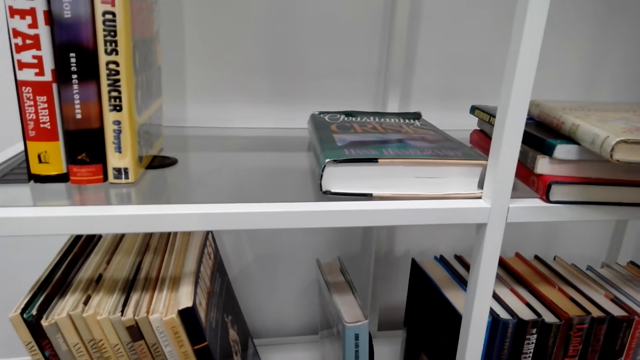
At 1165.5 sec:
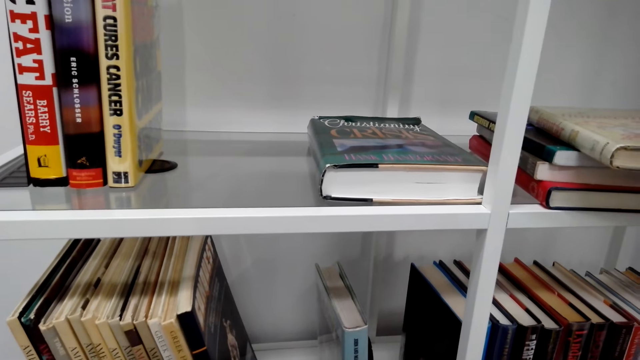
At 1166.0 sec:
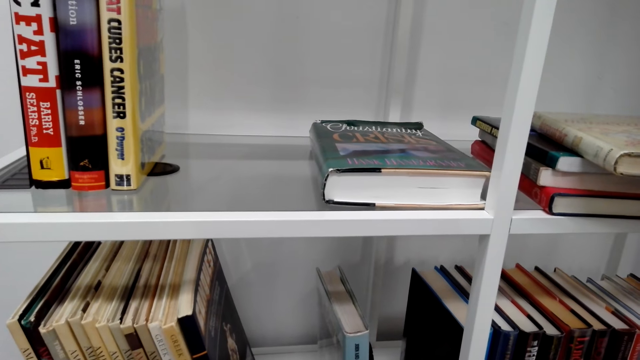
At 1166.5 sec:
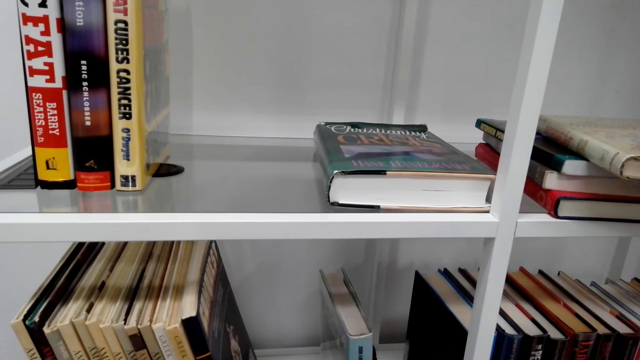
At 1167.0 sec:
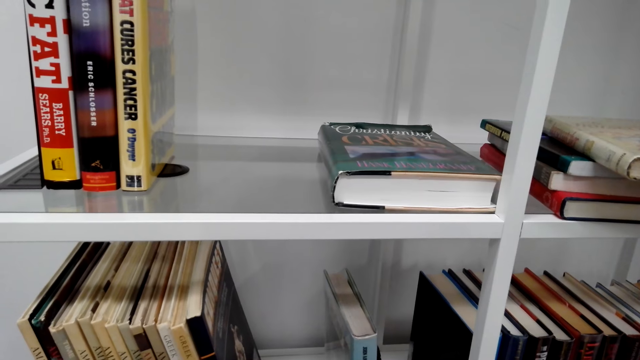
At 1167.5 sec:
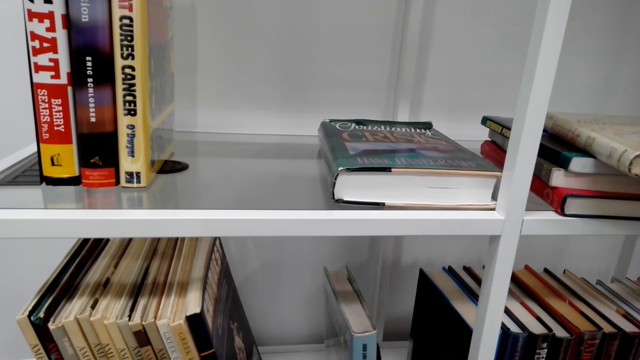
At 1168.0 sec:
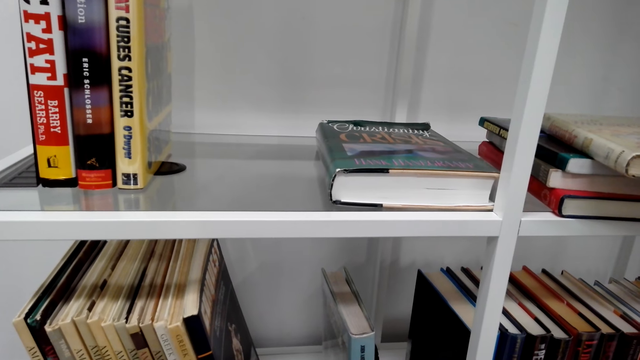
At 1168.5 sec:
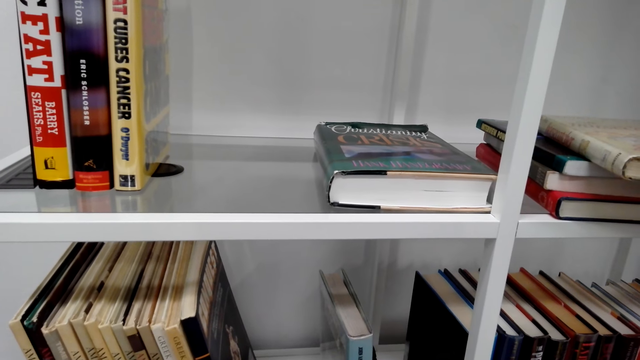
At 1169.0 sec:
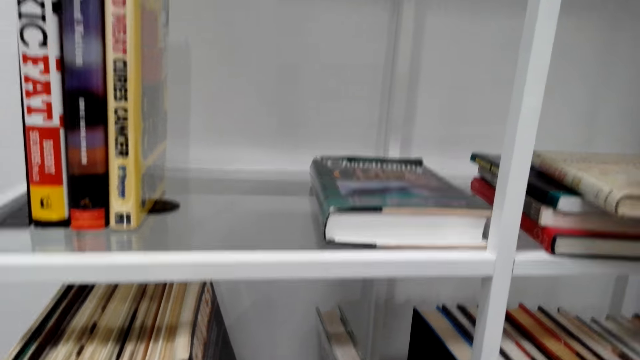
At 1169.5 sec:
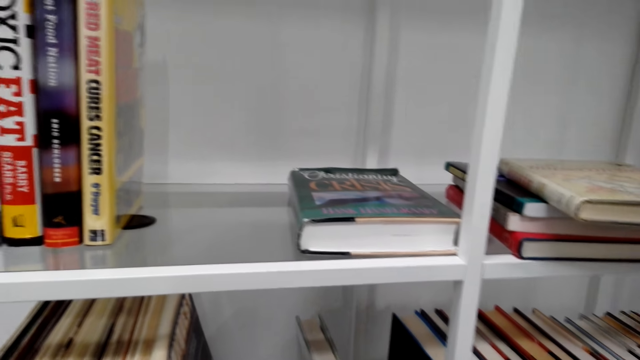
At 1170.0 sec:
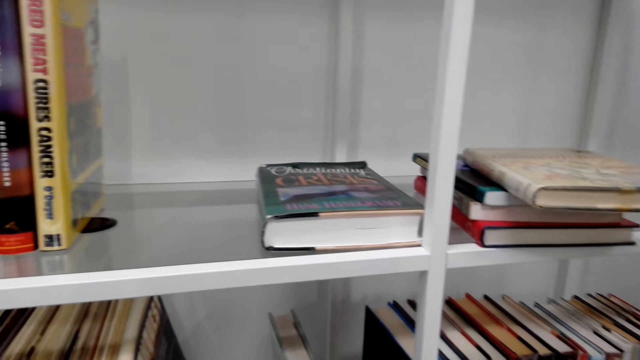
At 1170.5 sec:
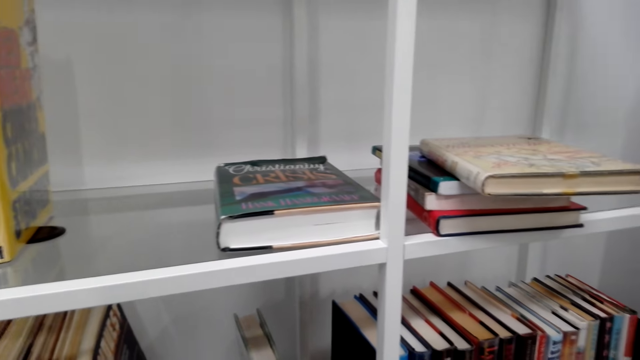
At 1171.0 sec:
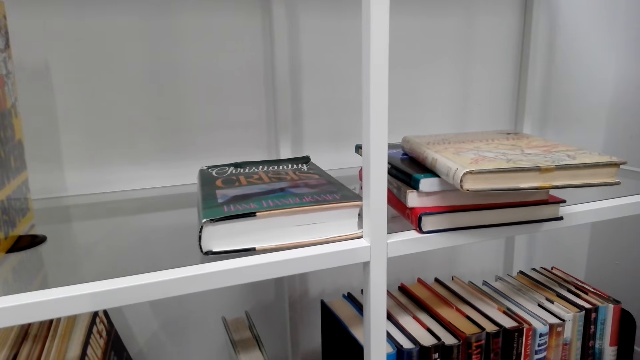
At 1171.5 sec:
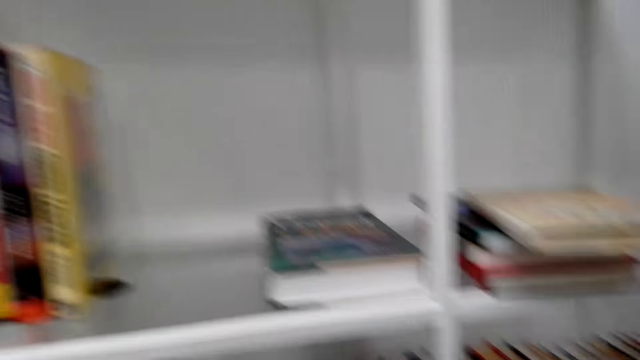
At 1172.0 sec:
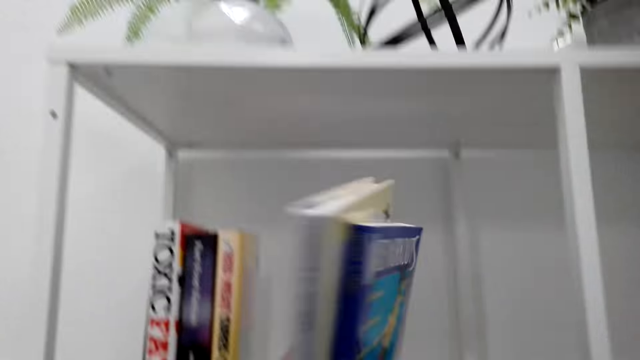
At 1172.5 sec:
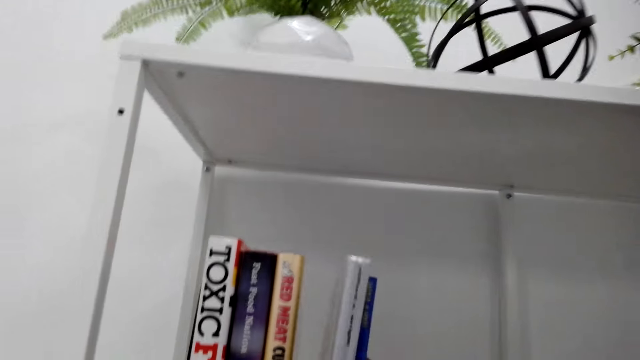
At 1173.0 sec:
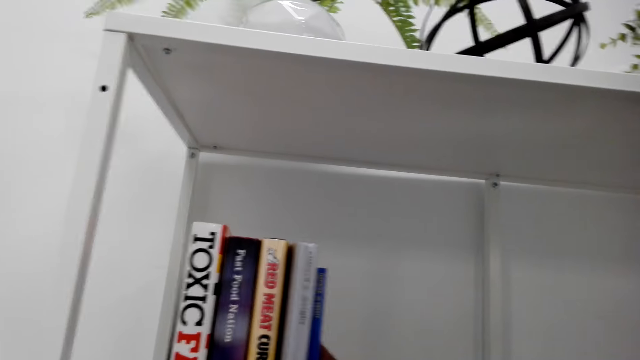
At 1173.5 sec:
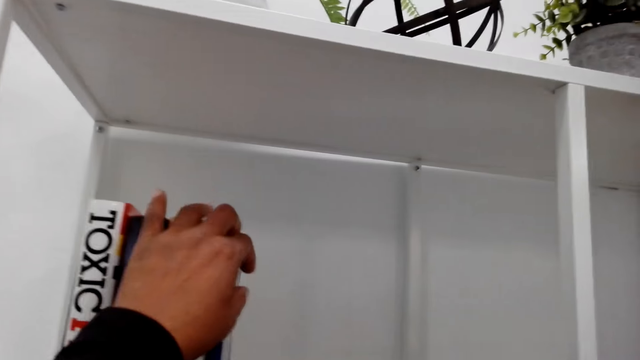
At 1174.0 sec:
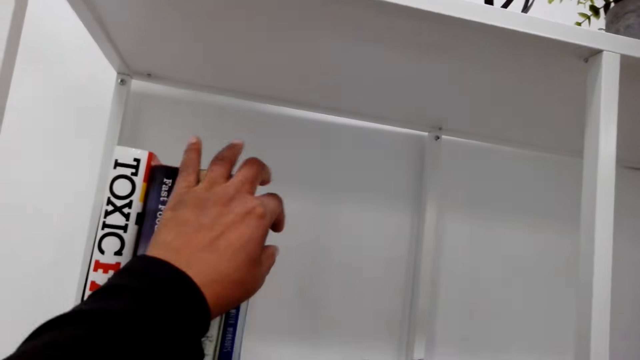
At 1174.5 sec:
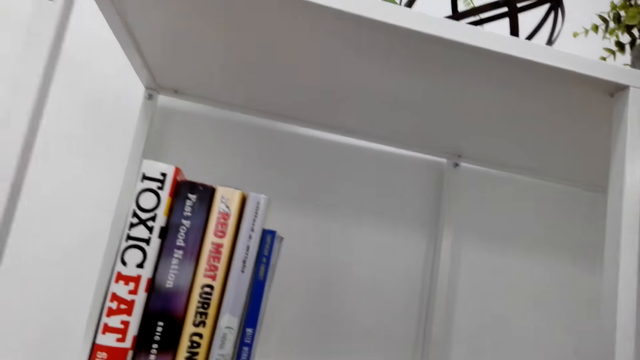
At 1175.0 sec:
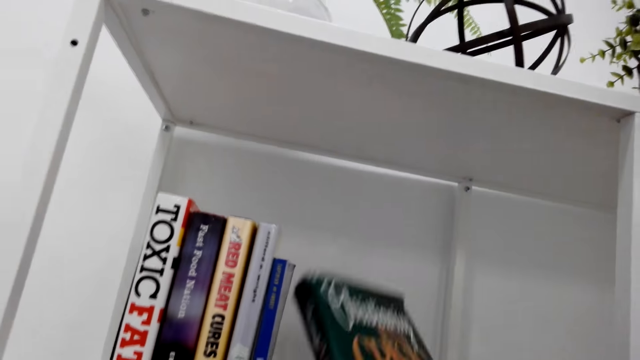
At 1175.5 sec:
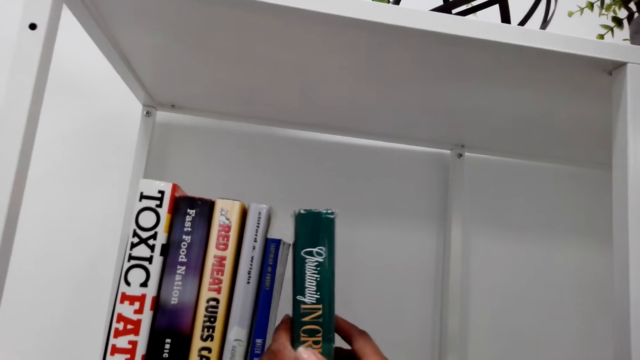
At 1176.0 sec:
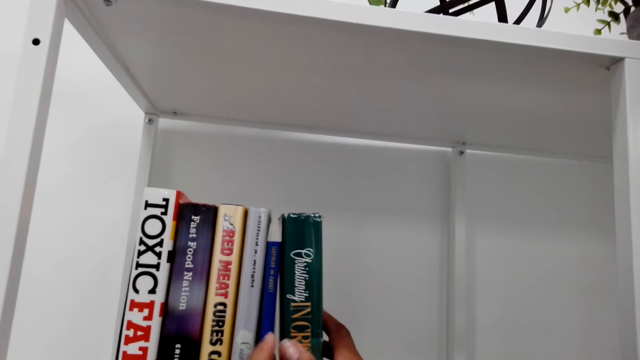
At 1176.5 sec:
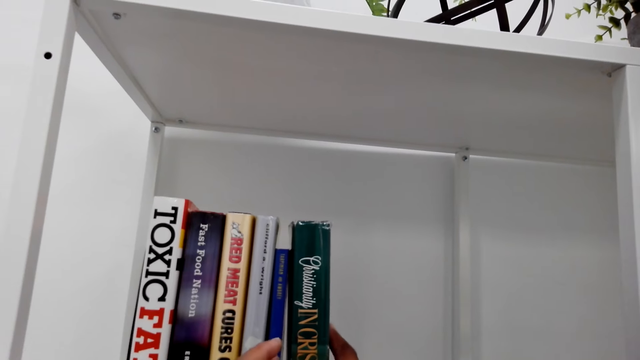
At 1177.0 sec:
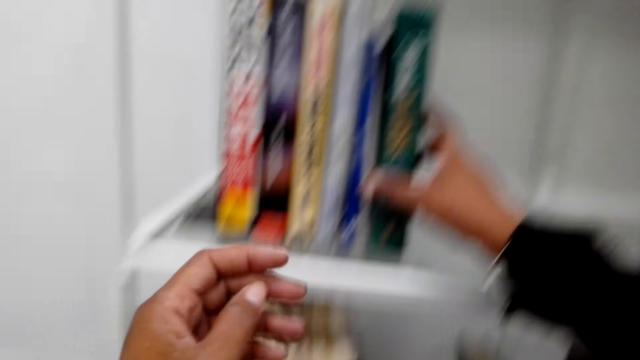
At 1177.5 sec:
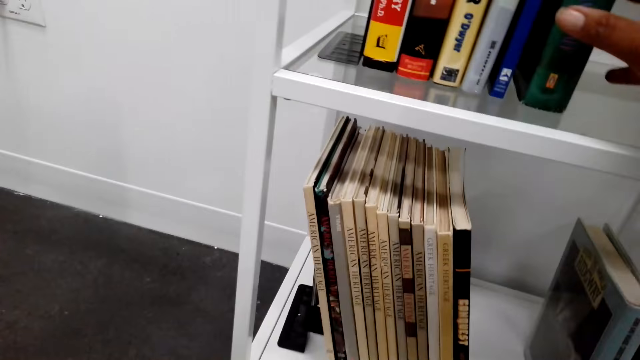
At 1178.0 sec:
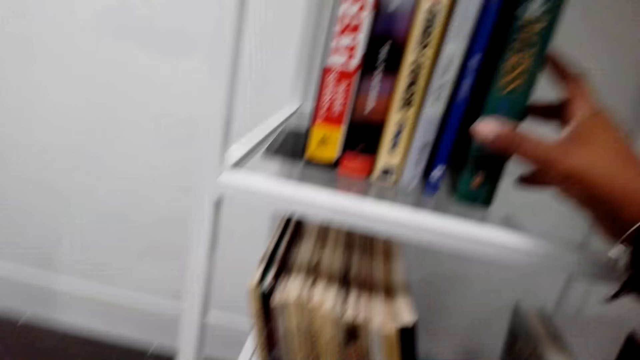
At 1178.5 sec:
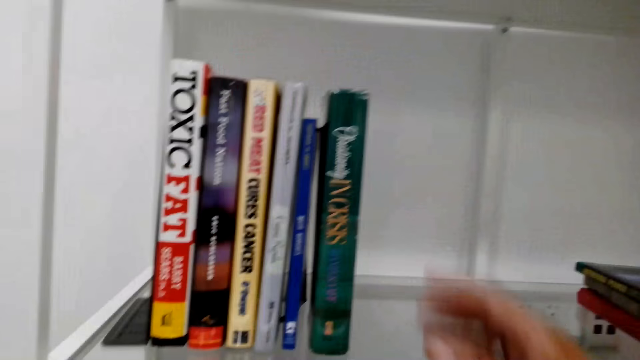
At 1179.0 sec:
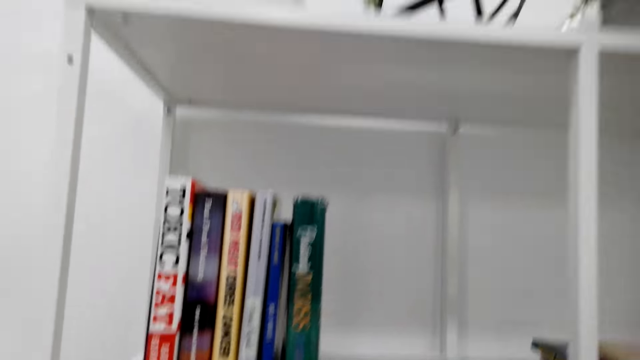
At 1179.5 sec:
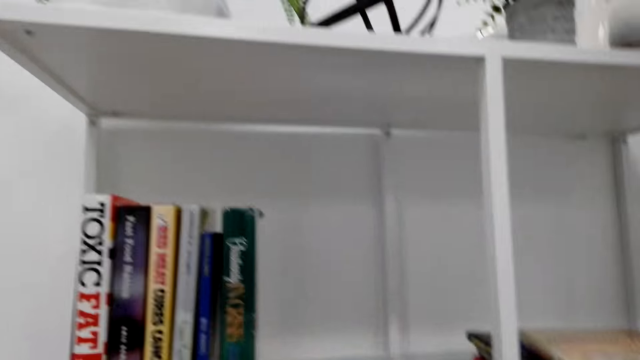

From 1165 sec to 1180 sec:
The camera wearer picks a book from the floor. They dialogue with a person. They put books on the shelf. They arrange a book on the shelf.

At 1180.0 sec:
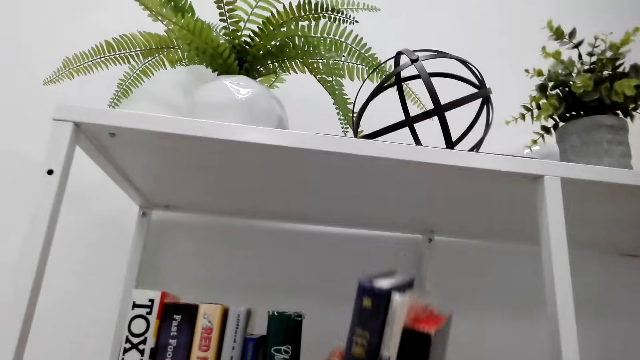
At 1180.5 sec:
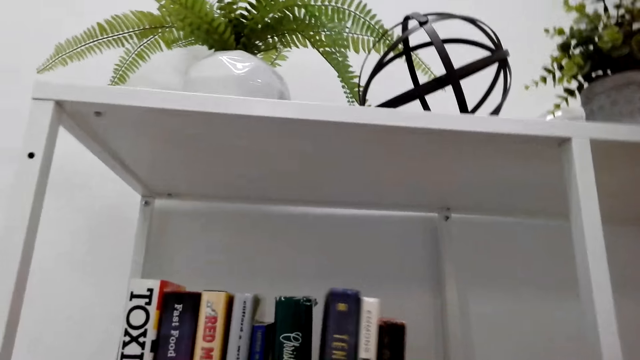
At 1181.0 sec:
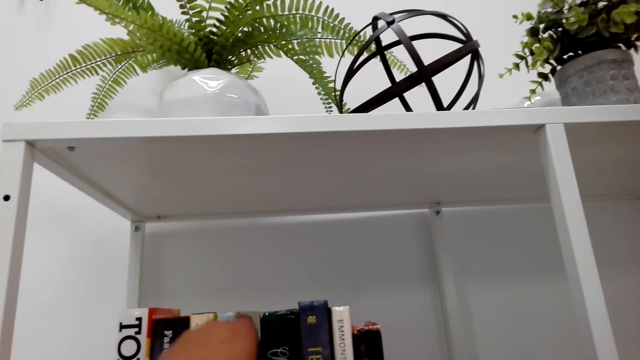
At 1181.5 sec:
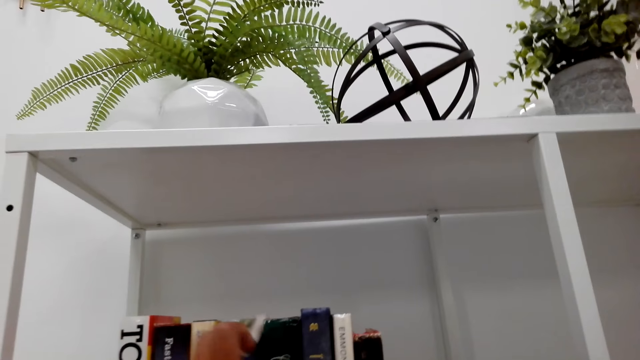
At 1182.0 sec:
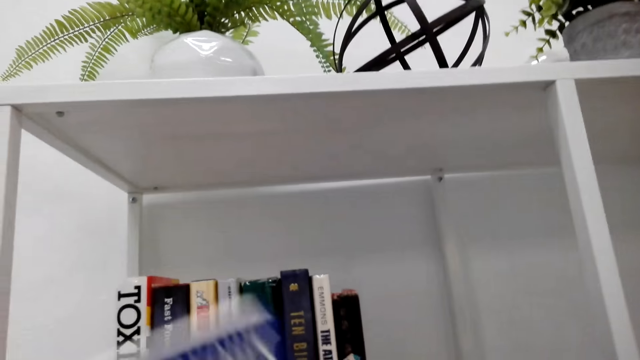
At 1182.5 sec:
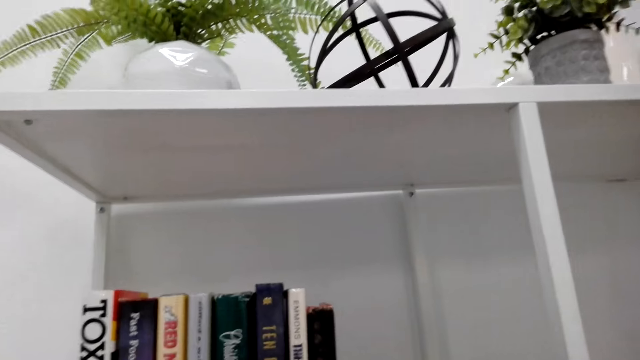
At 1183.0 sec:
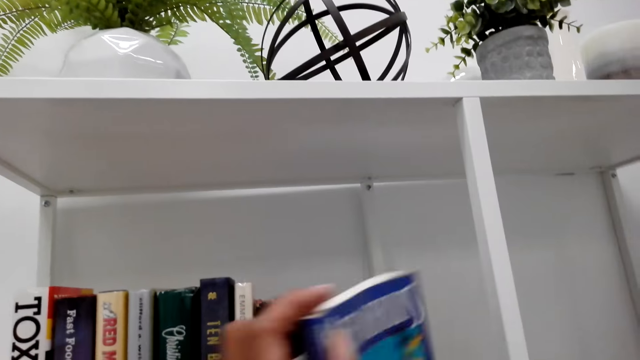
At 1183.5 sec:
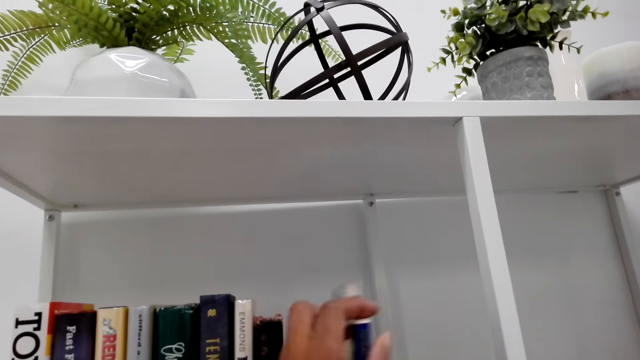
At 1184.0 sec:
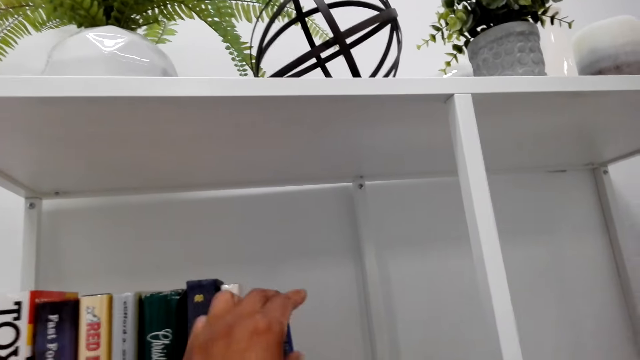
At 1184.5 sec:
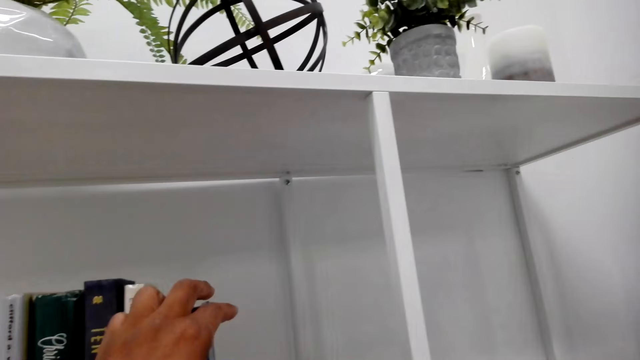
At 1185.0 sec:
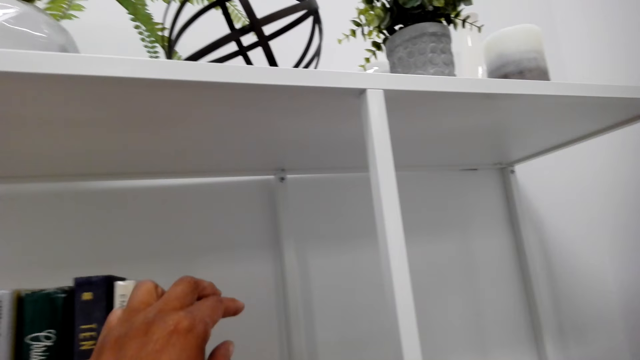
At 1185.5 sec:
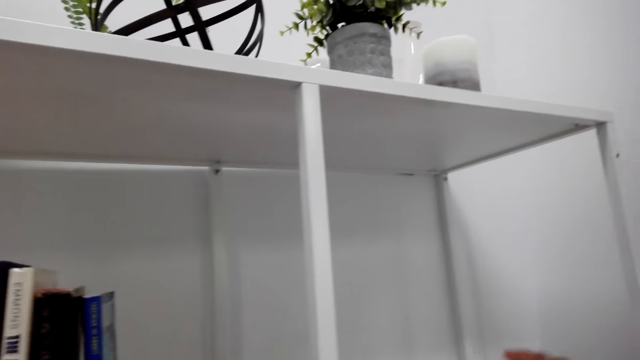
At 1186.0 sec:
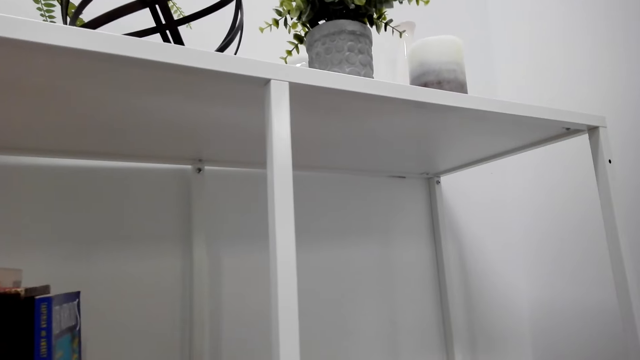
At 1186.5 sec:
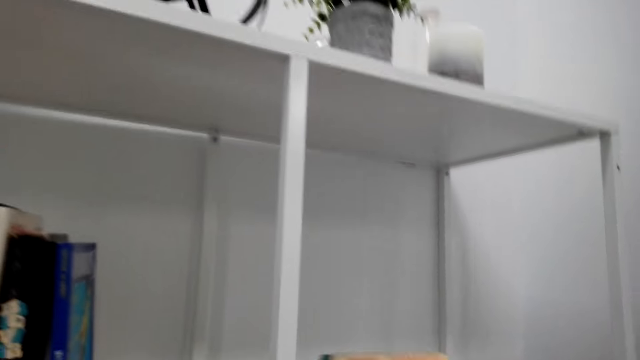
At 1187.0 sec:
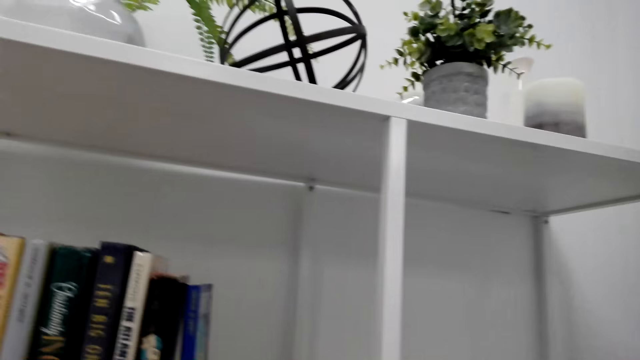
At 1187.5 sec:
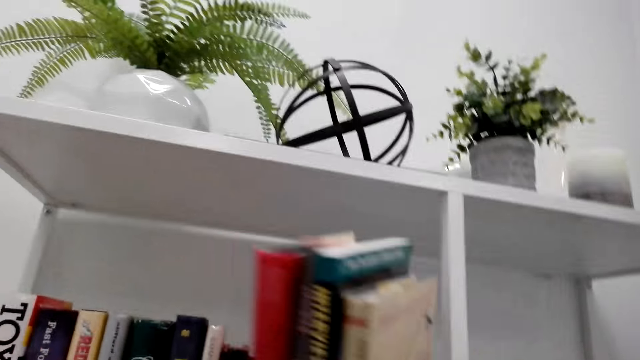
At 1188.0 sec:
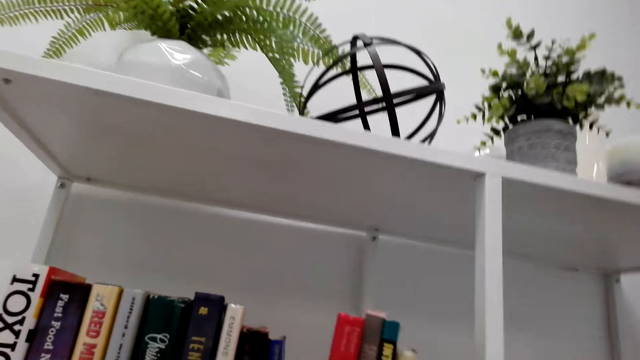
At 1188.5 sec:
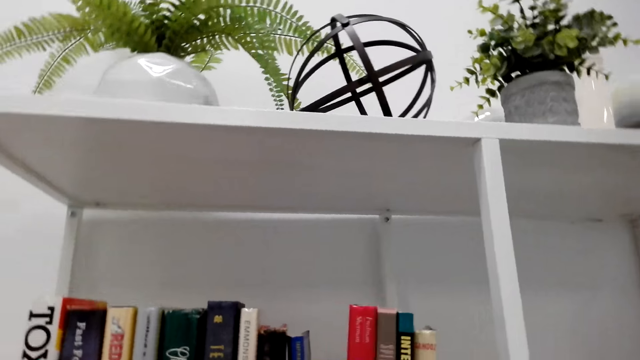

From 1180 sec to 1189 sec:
The camera wearer dialogues with a person. They arrange a book on a shelf.
